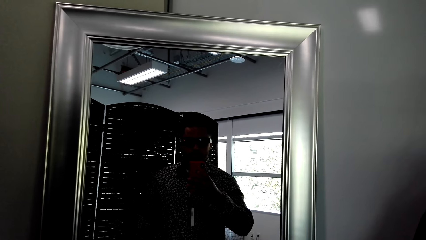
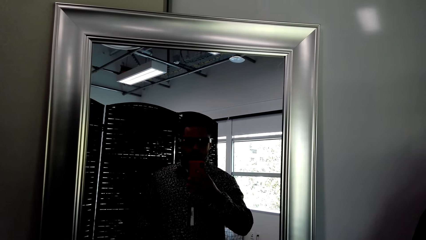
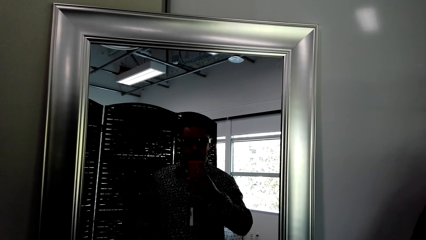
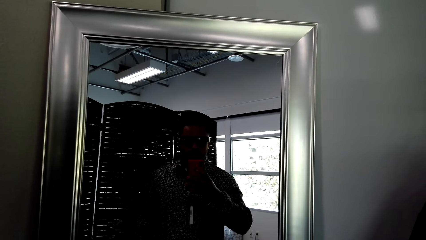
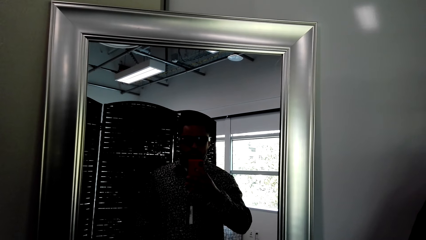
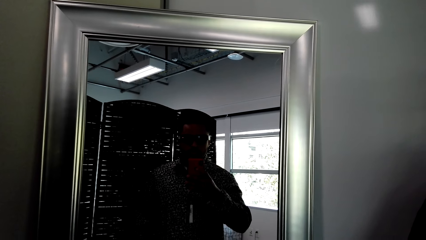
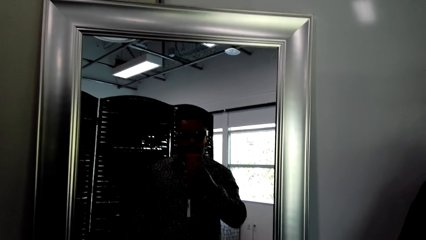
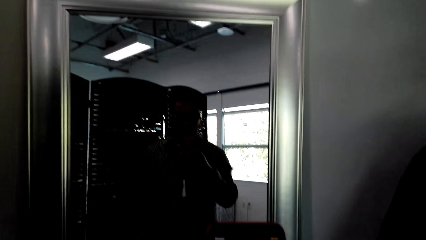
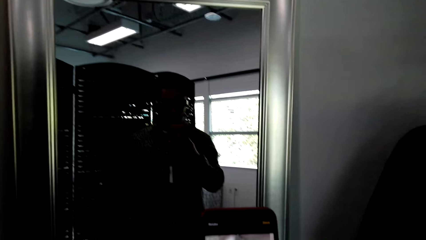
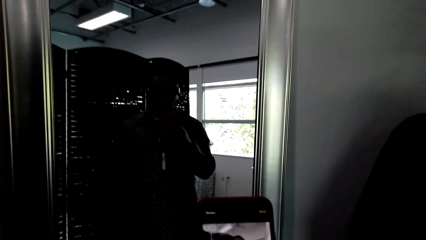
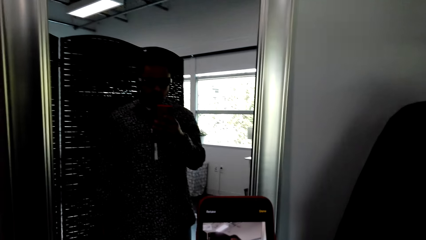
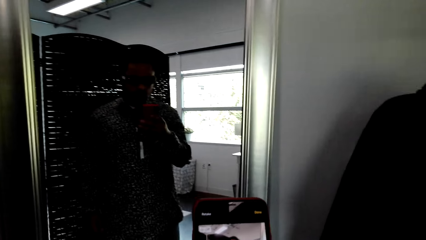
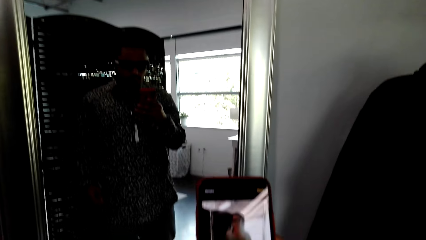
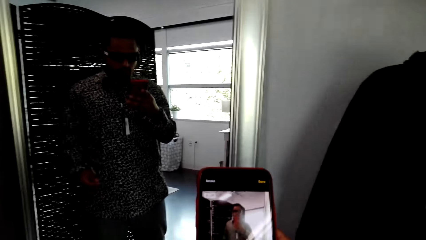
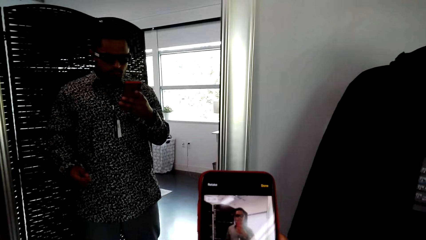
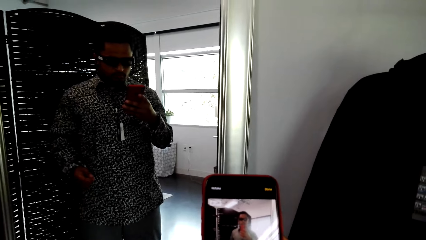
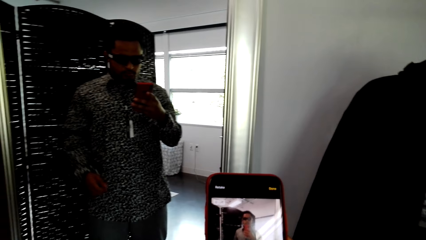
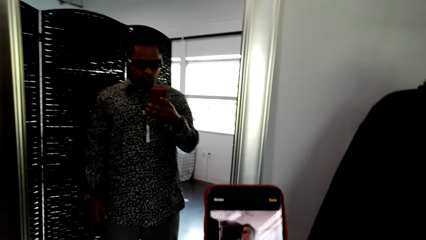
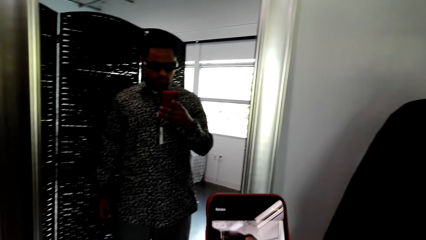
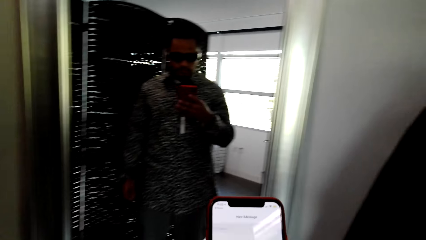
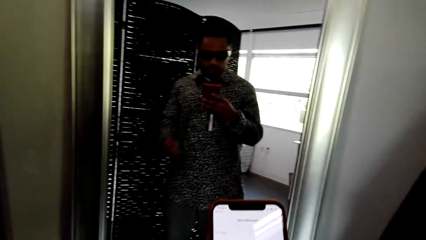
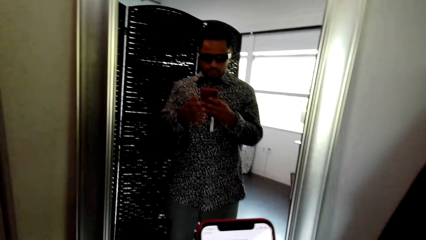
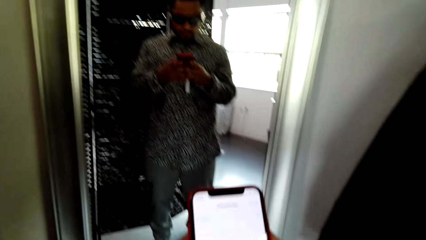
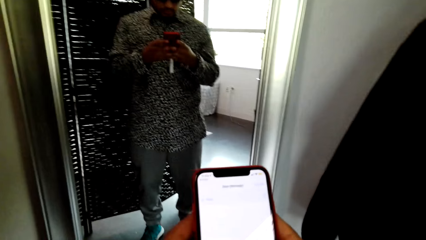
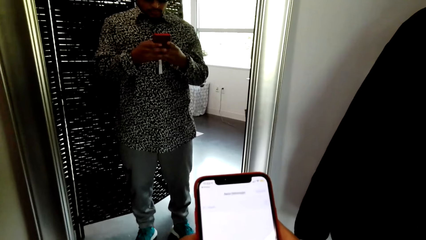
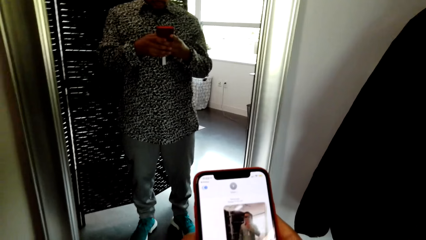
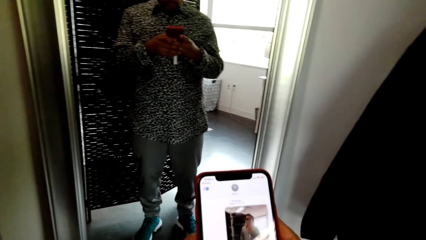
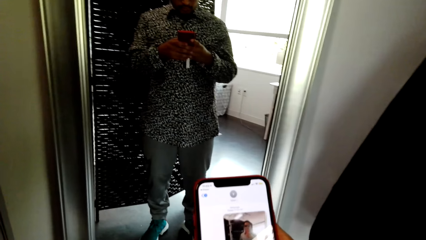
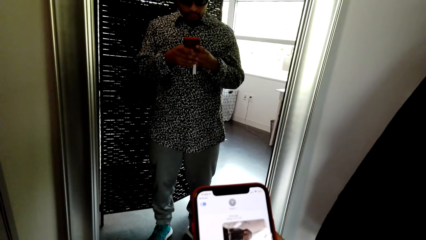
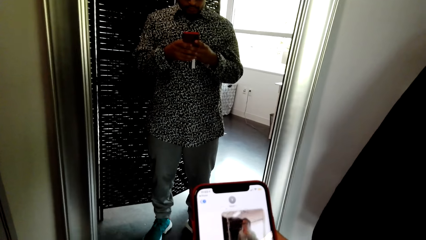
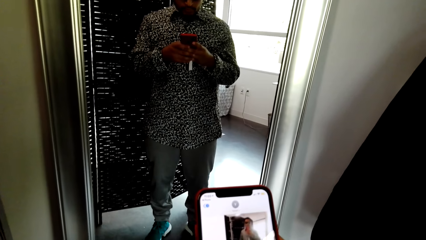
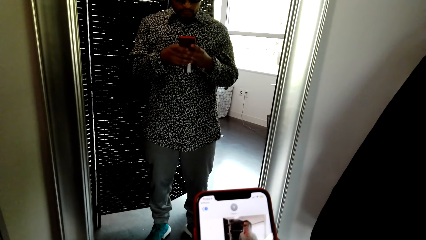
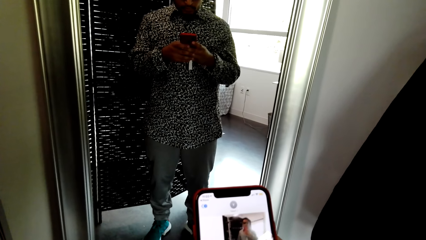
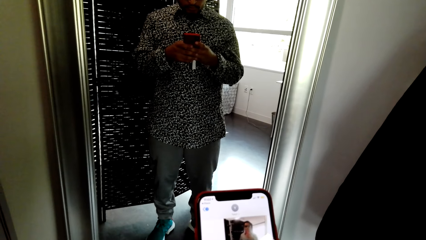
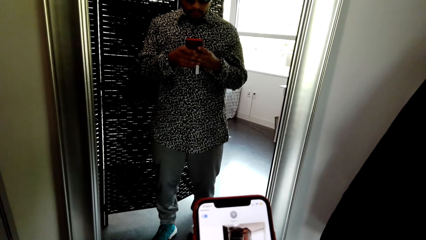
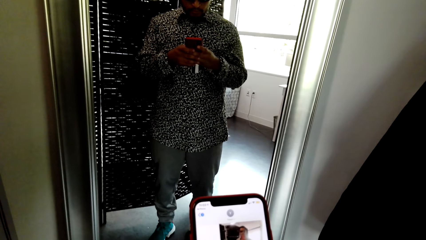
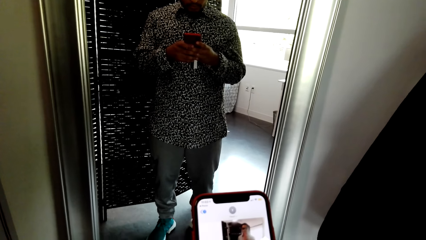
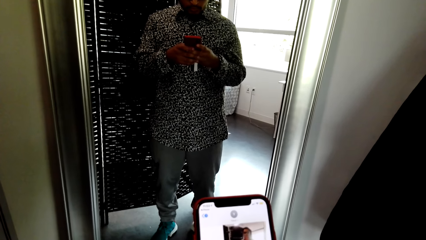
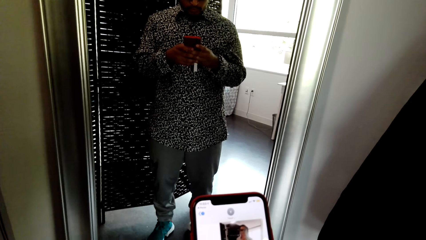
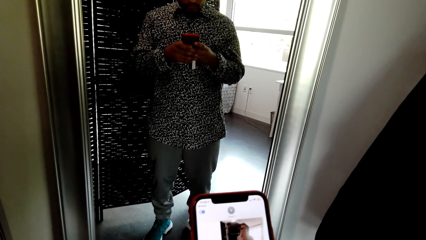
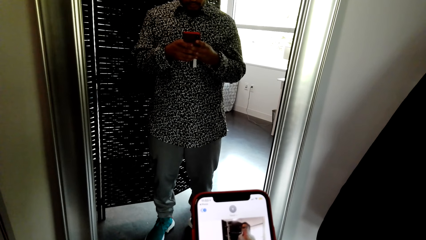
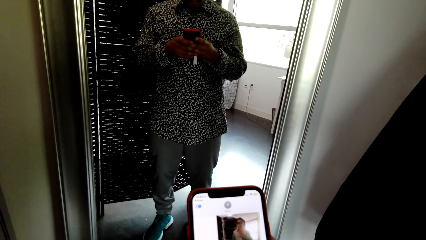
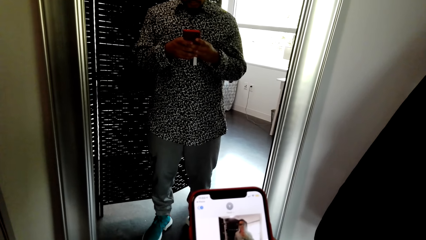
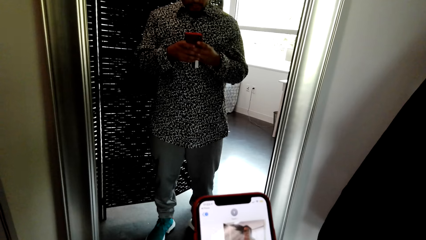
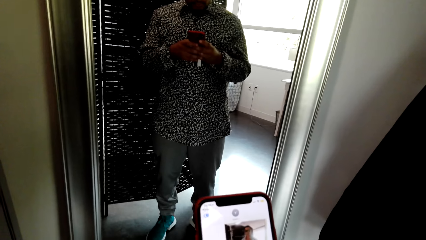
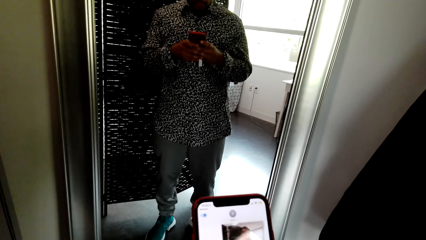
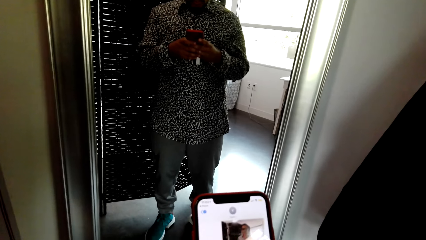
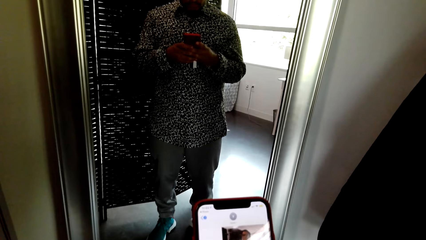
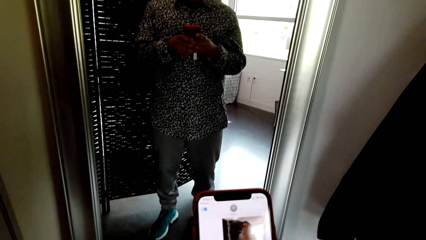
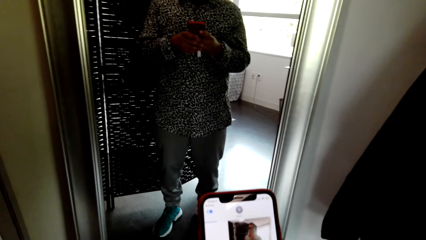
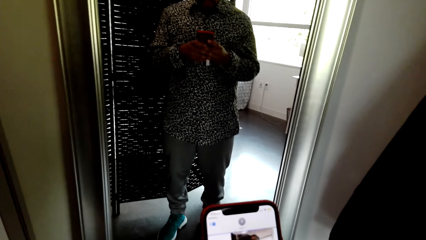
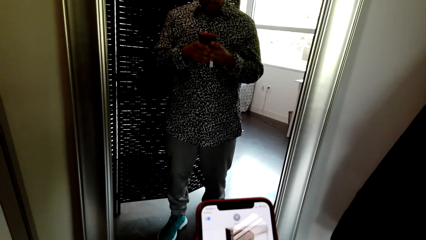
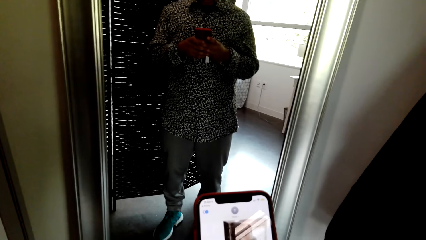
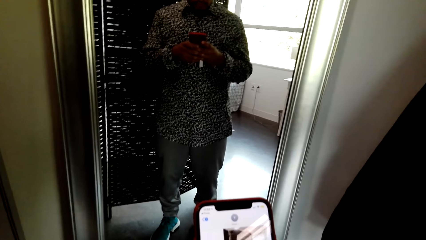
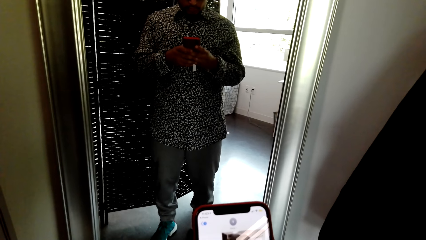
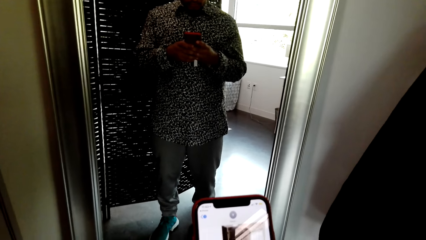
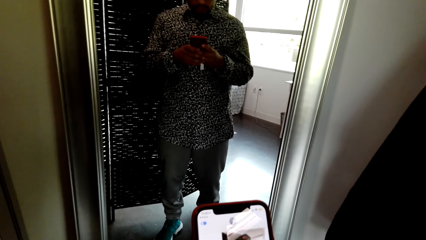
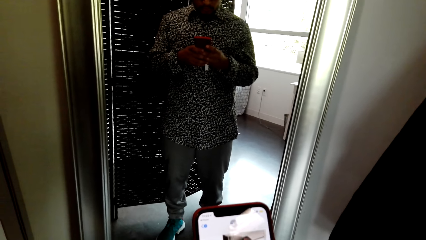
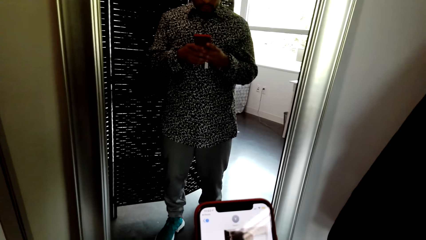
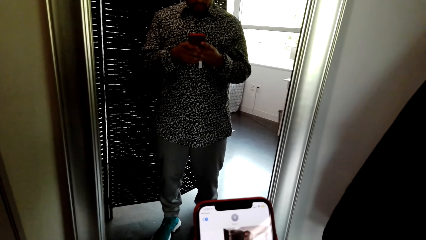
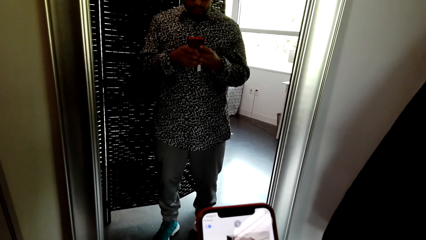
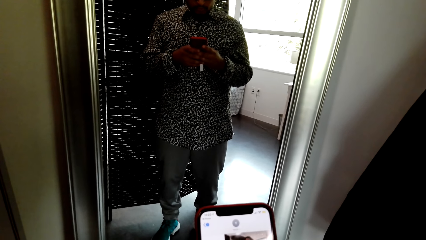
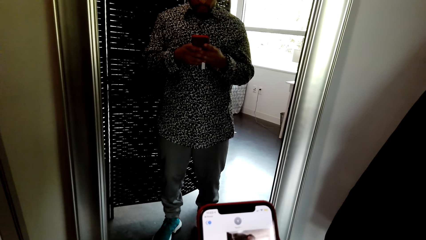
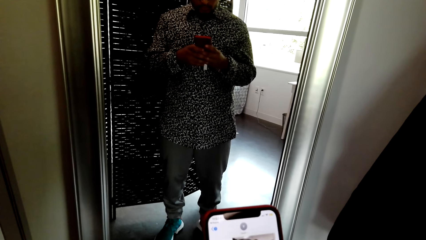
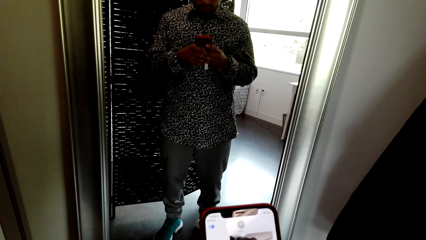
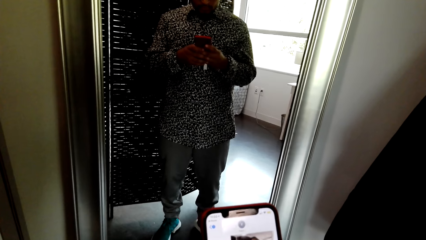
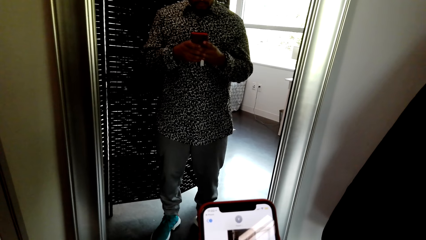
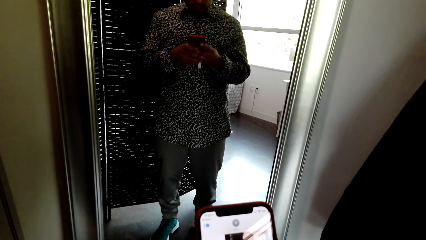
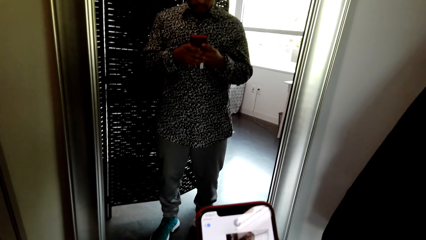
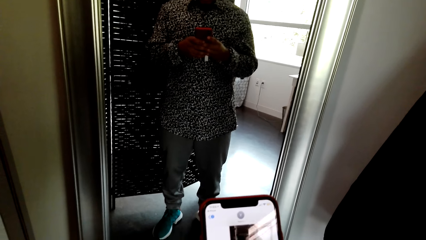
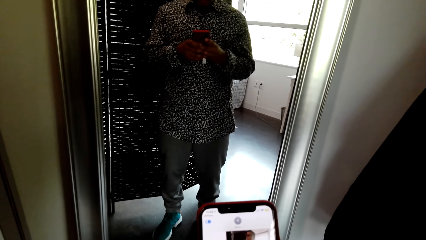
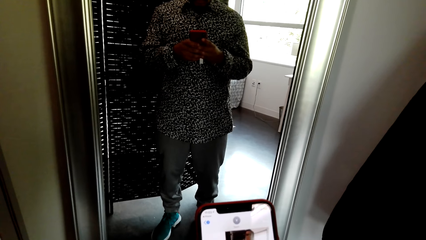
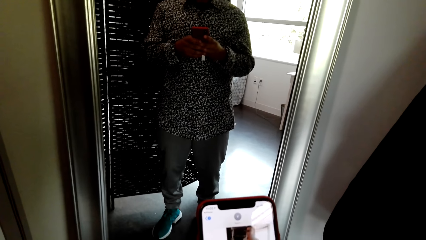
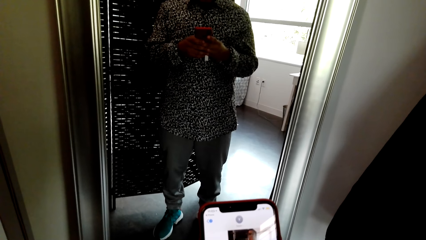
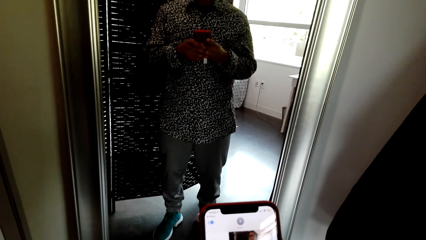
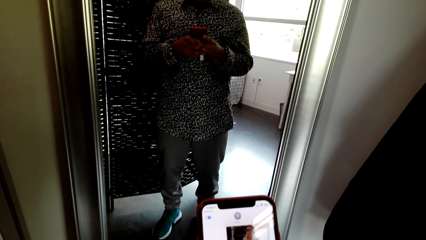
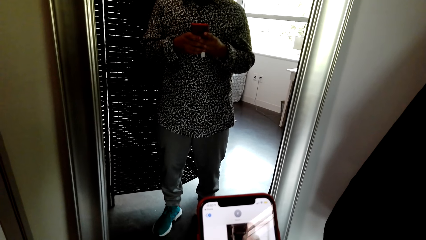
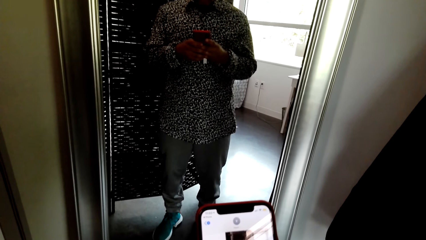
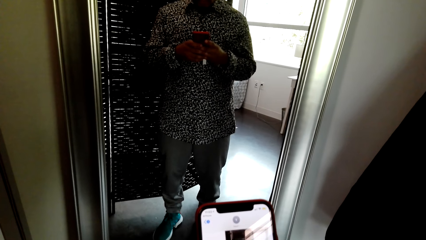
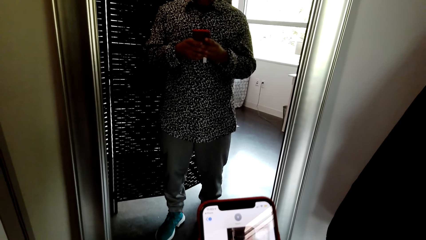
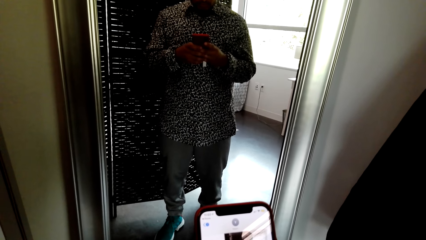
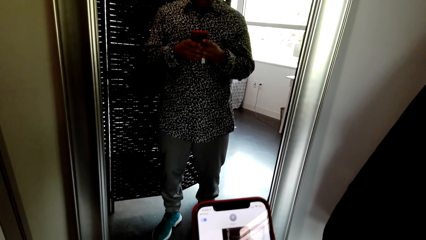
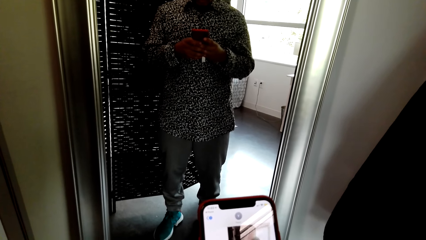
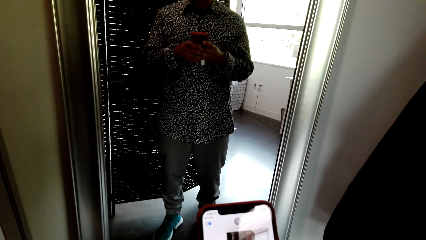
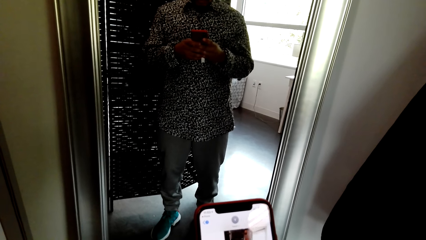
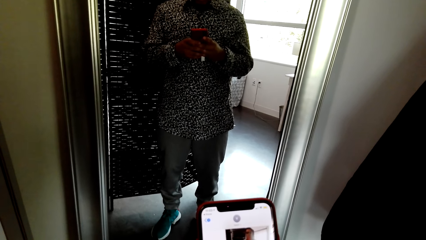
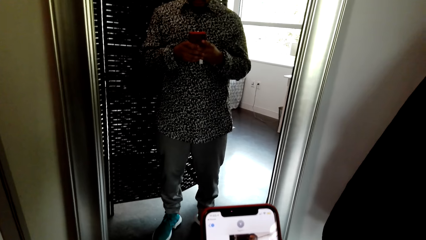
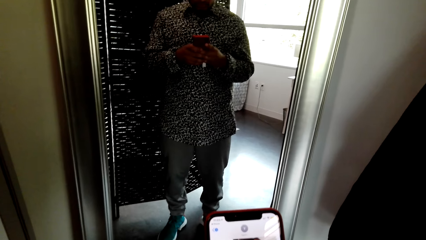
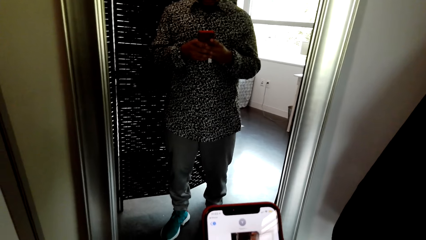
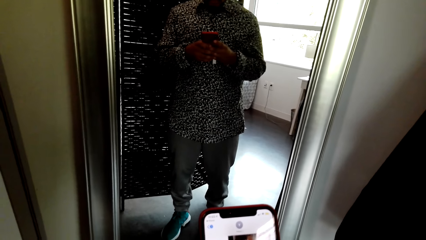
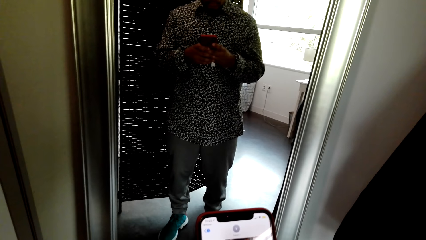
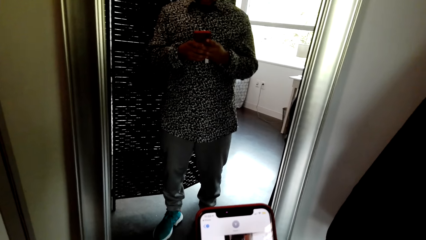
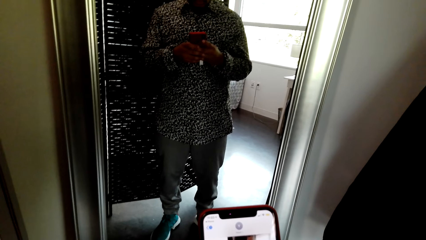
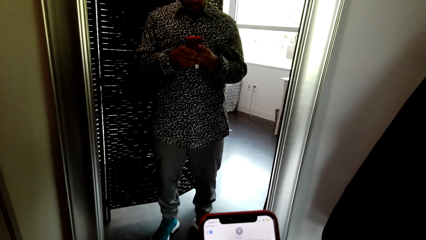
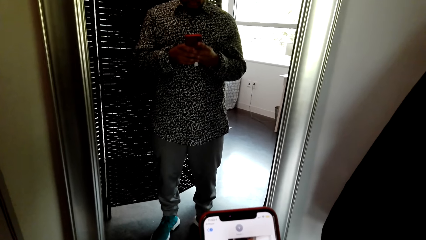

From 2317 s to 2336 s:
The camera wearer holds the phone with the right hand. They hold the phone with both hands. They operate the phone. They look at the phone.
